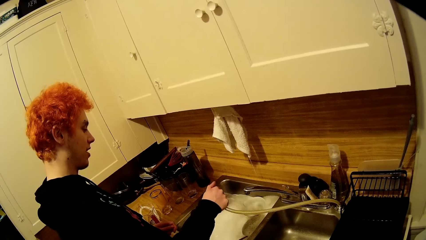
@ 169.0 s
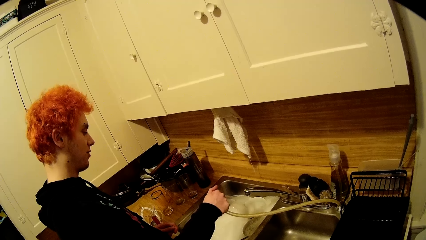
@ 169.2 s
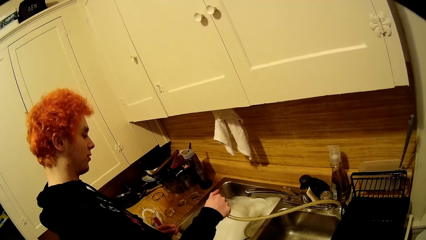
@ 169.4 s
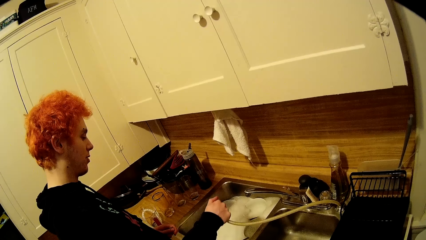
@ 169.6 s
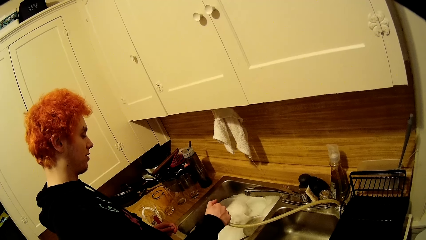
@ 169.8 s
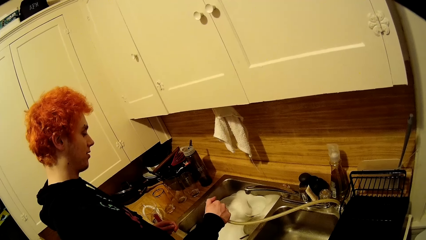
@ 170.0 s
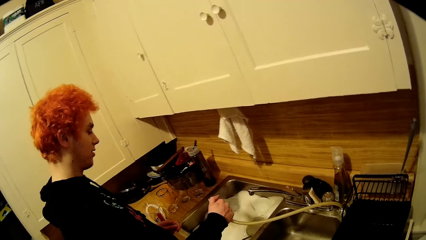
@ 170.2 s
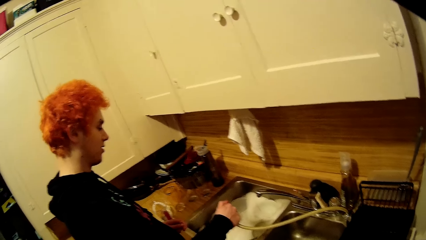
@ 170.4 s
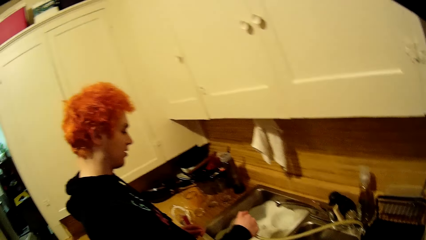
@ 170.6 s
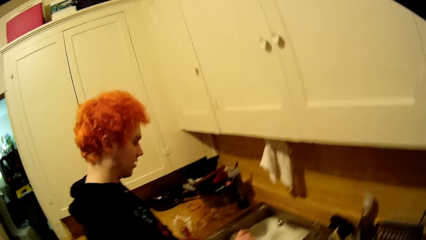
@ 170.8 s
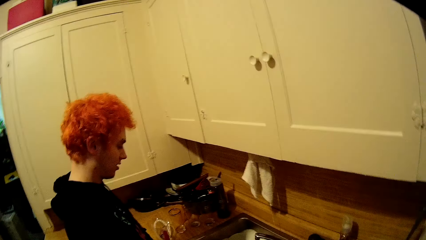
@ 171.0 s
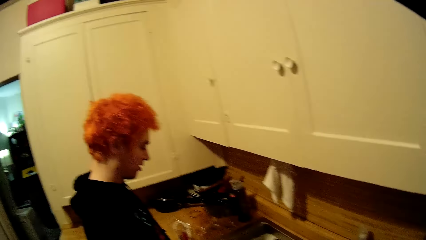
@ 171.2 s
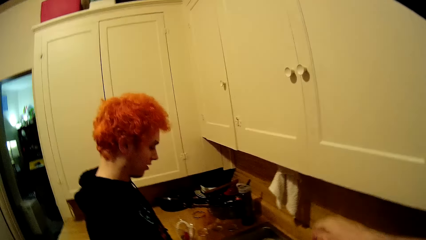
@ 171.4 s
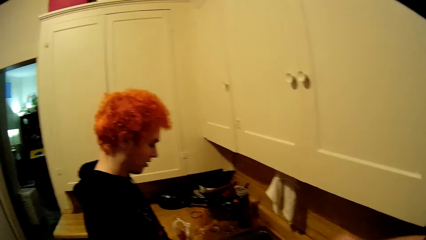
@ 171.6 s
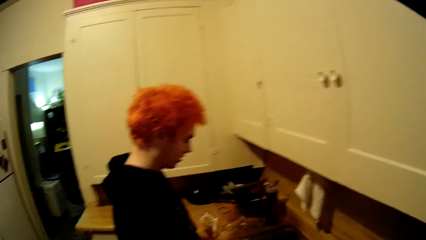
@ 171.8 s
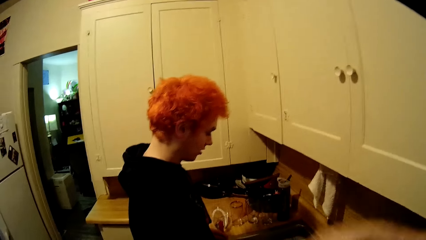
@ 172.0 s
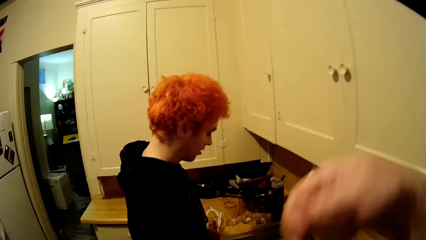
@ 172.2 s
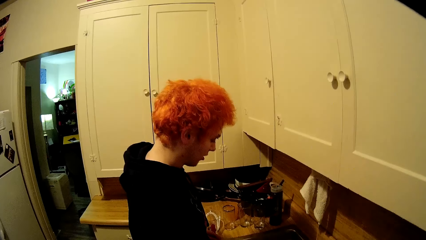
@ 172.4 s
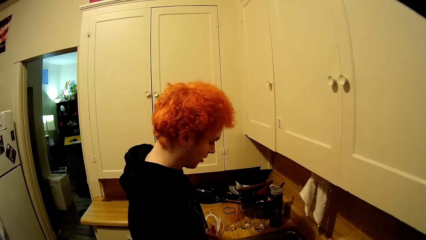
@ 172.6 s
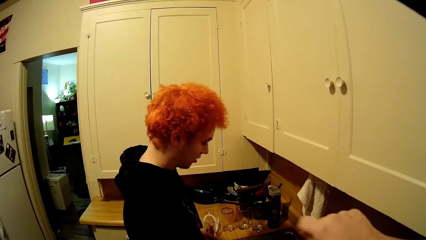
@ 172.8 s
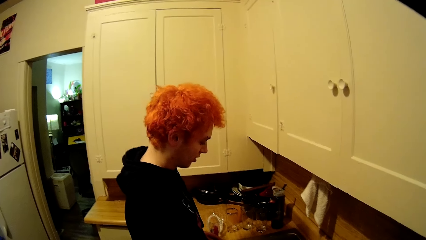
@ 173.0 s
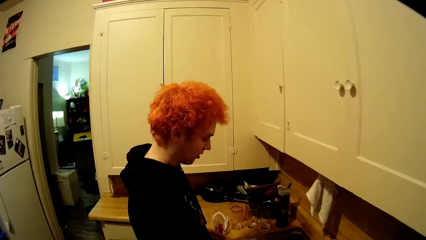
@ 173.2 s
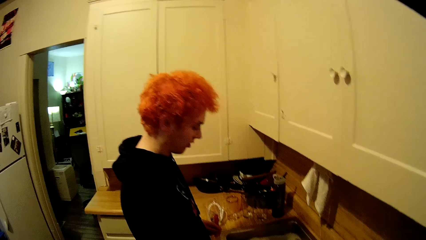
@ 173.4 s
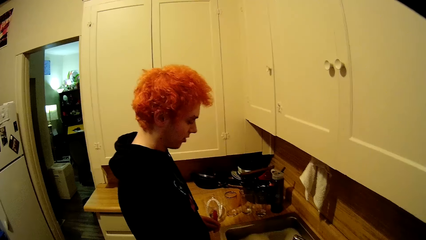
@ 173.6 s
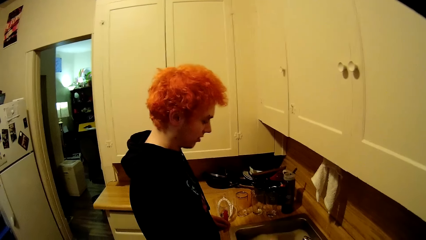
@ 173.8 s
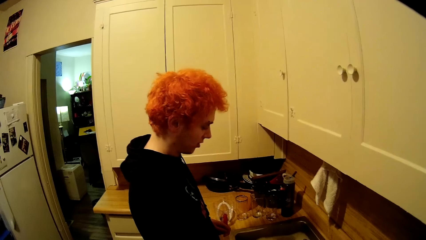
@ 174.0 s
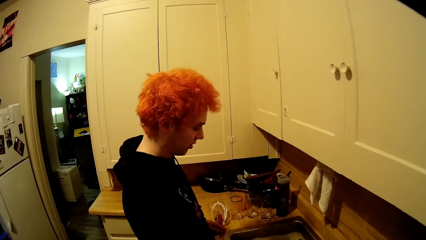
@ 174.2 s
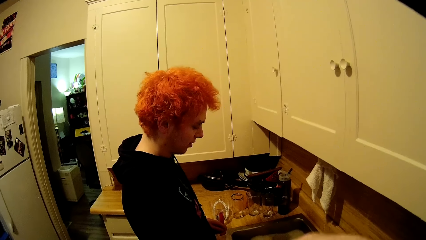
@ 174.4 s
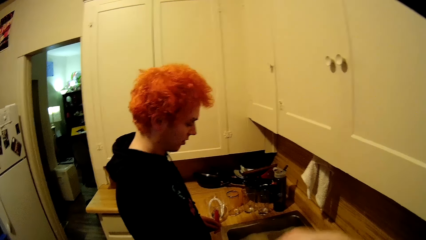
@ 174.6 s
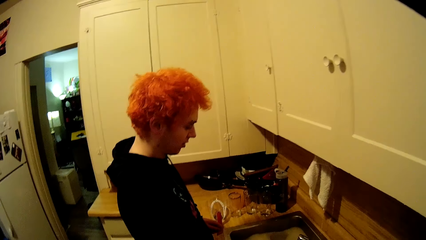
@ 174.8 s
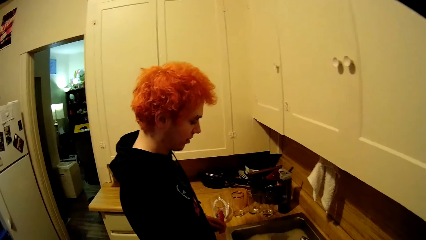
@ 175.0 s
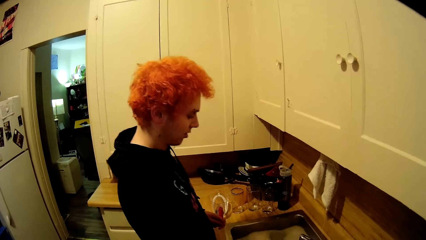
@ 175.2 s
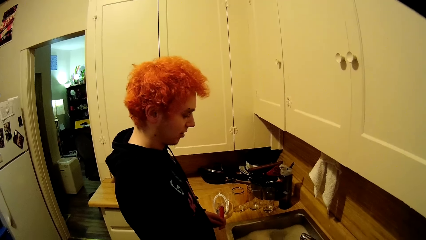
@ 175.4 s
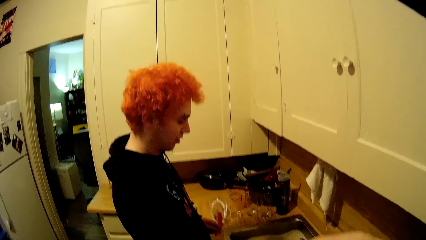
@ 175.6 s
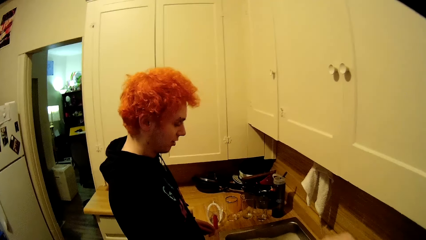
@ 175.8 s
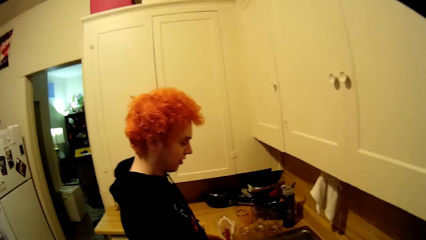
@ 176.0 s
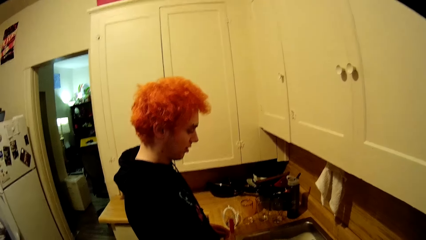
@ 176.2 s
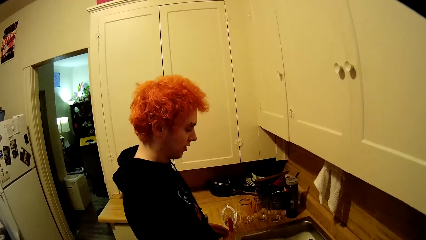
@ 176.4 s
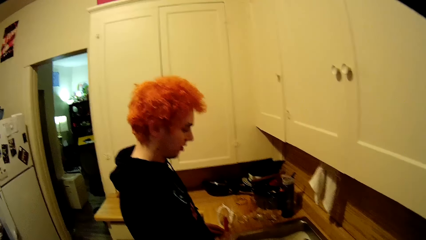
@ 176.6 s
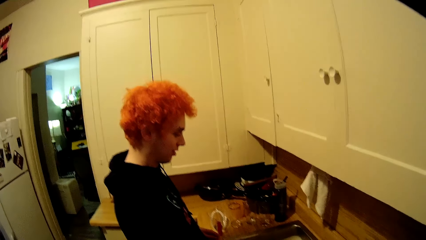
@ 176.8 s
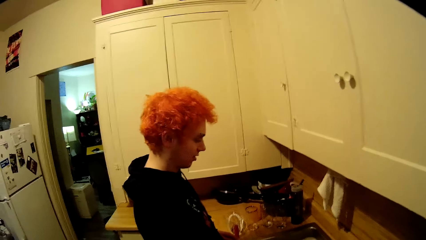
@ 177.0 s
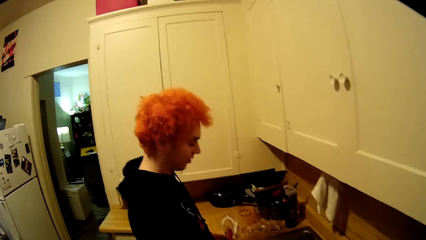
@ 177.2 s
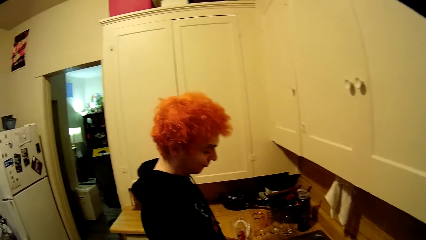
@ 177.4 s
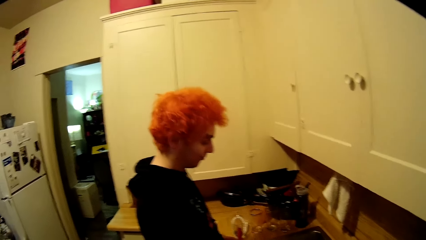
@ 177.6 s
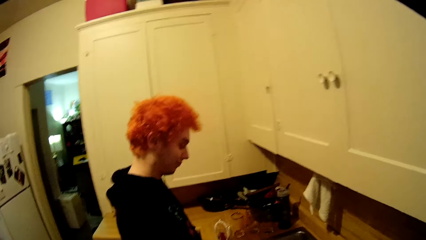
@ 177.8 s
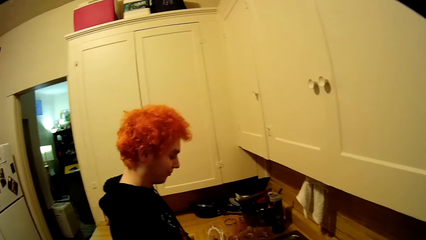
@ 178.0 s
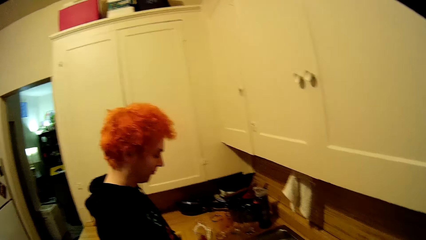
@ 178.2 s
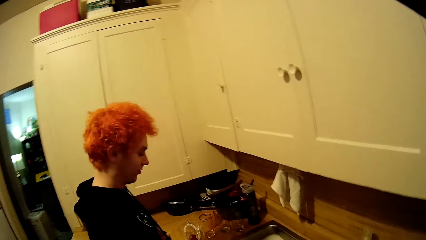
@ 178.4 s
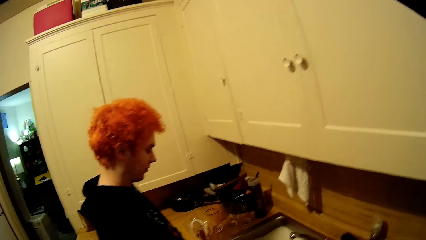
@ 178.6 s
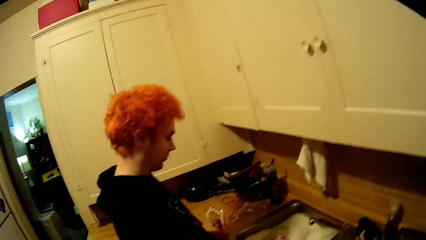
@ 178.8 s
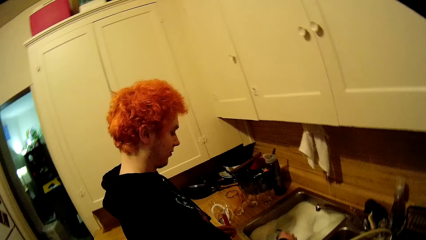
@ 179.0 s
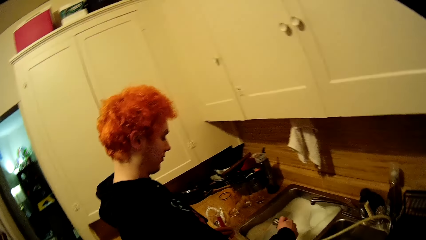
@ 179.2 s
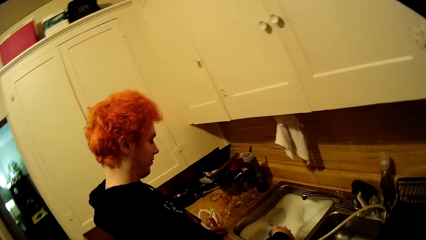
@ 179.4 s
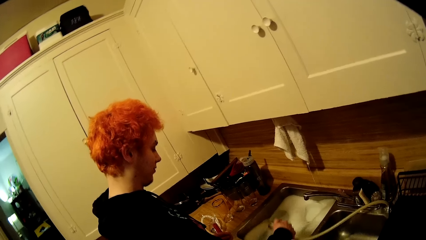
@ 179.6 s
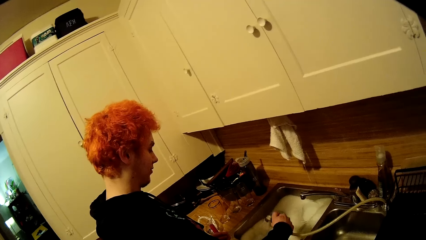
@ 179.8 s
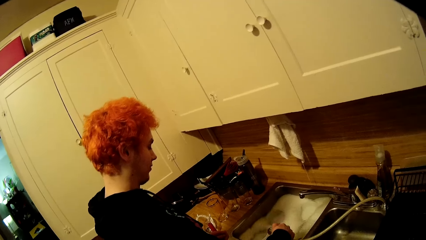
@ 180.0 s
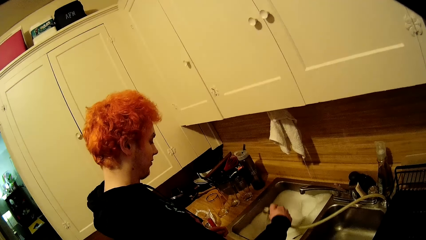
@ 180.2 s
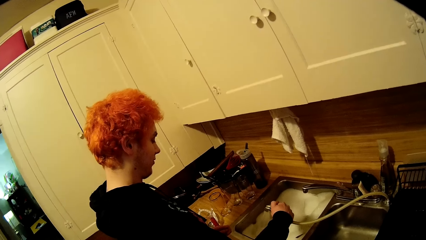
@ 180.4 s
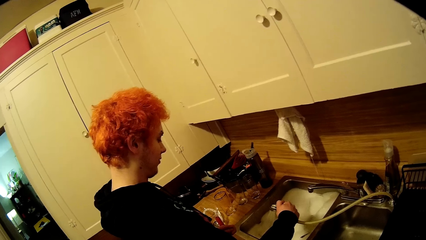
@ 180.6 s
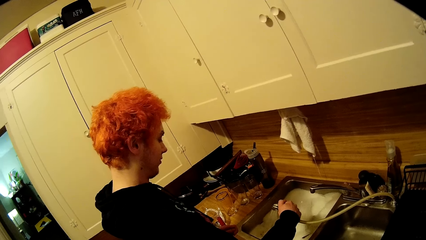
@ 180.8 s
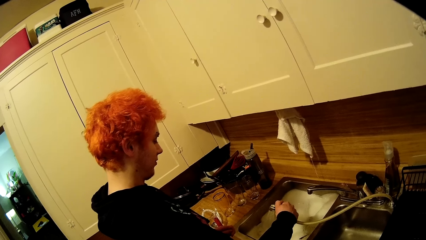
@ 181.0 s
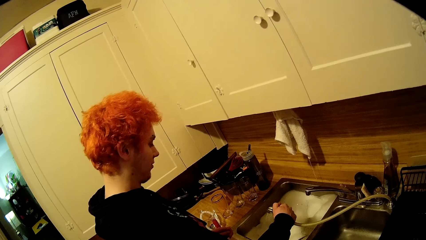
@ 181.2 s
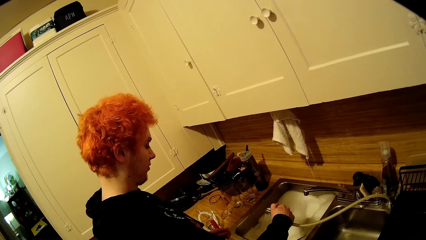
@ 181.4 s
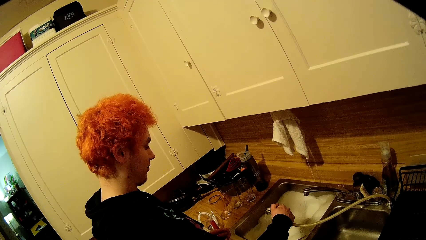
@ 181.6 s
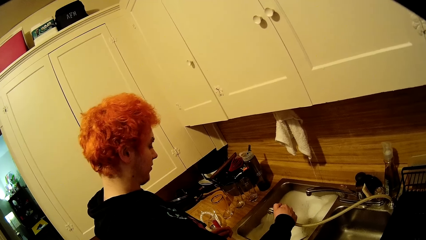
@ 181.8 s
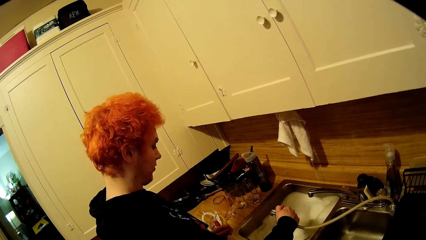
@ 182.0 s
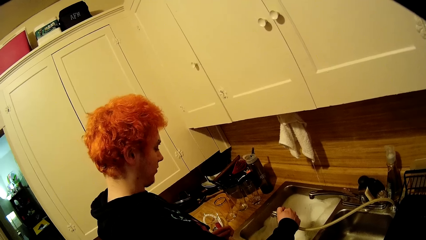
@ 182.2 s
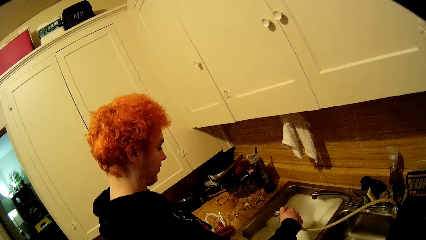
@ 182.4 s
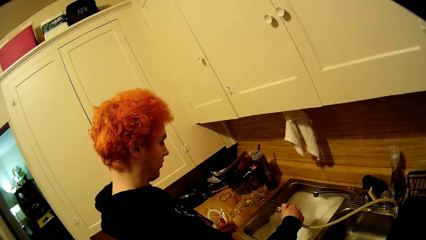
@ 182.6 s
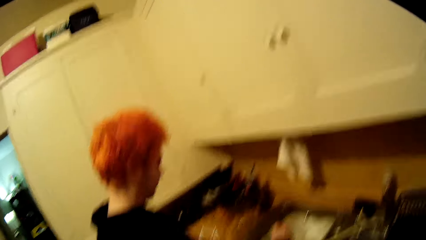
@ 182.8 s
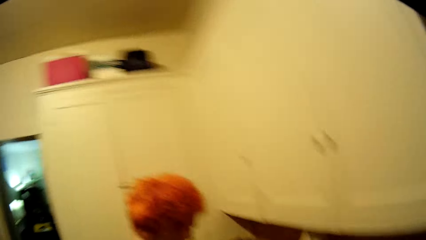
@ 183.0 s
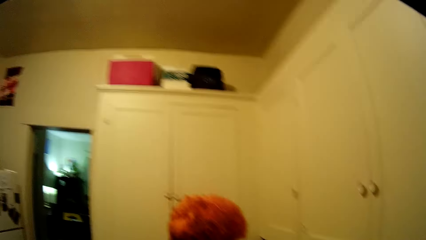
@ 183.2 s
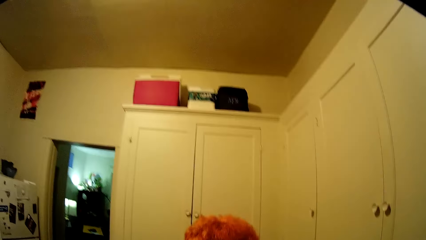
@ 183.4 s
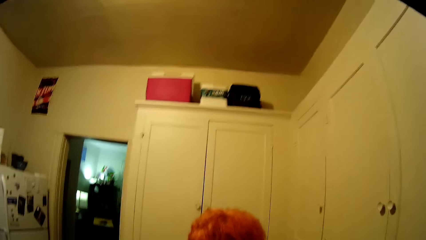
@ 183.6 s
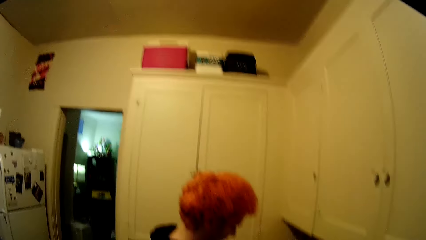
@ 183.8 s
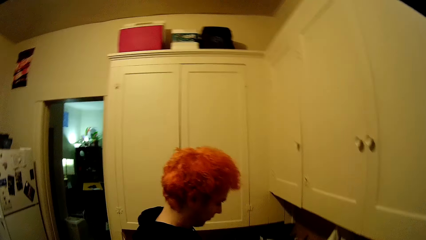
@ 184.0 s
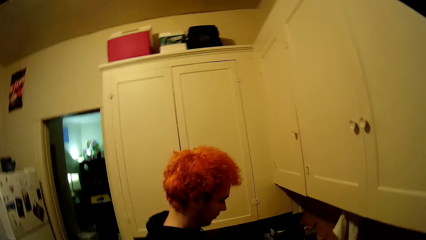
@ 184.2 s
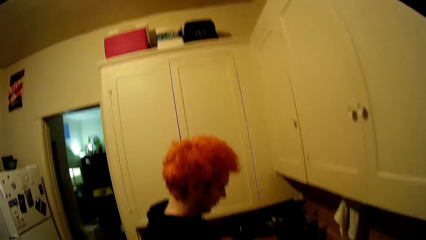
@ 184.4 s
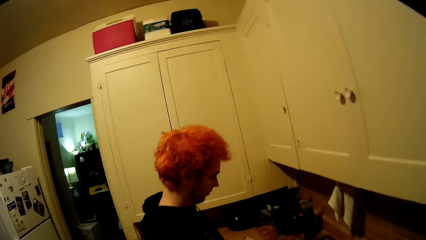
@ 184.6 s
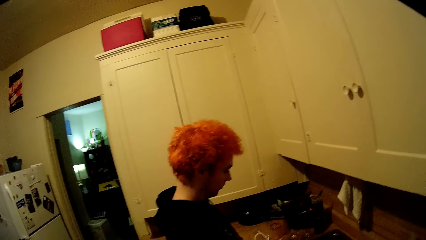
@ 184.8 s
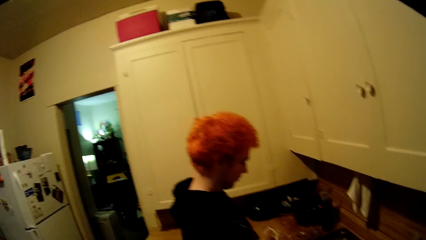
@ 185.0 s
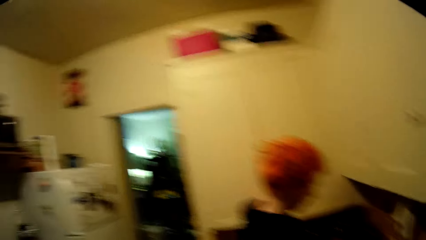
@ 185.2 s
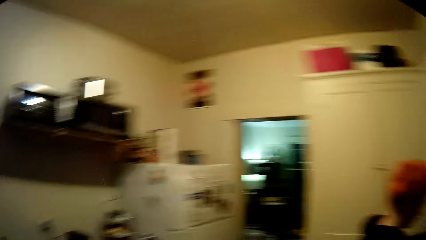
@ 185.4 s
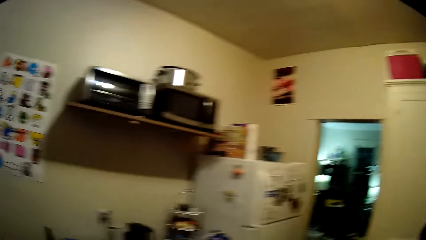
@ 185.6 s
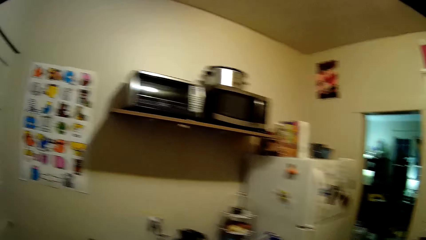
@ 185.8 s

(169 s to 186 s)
The camera wearer converses with the man. The man washes something using the water tap. The camera wearer looks around the cabinets.
